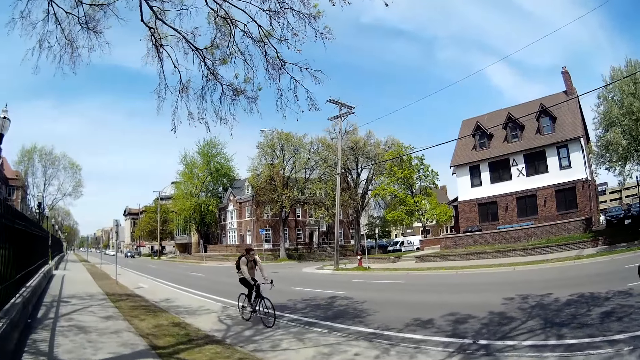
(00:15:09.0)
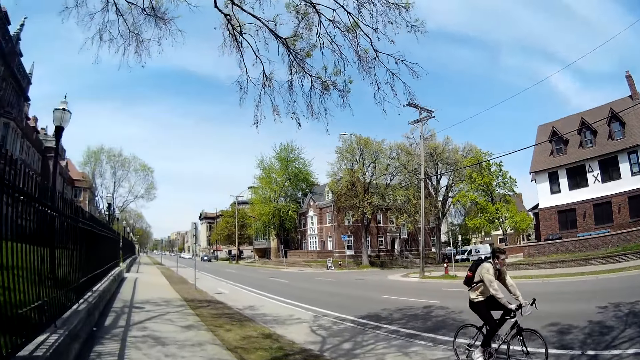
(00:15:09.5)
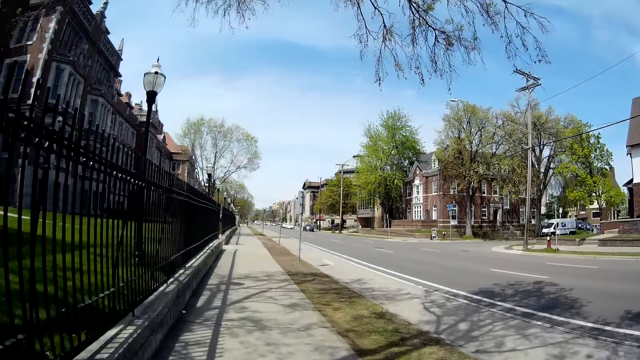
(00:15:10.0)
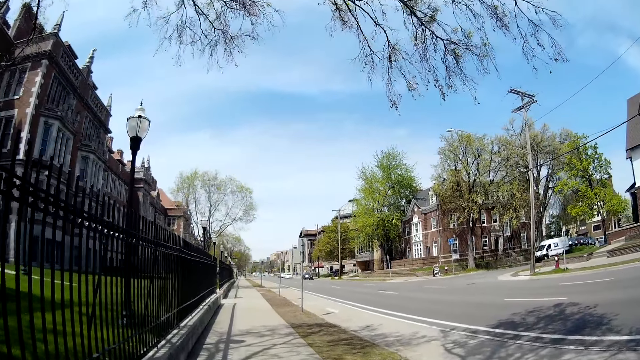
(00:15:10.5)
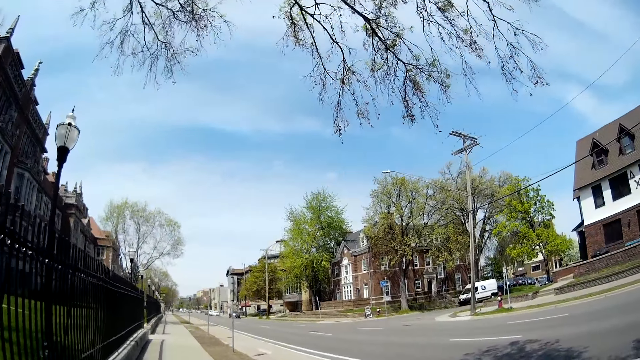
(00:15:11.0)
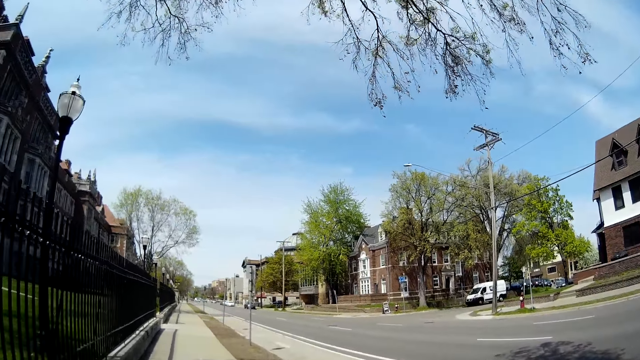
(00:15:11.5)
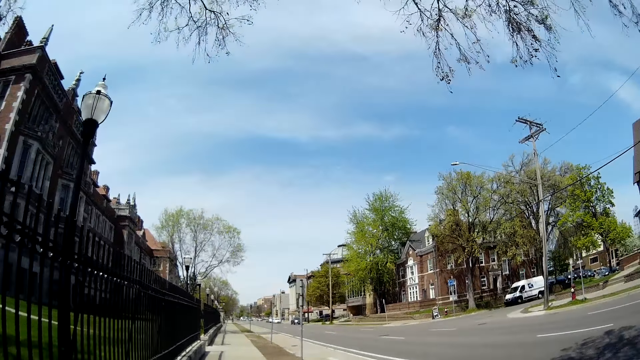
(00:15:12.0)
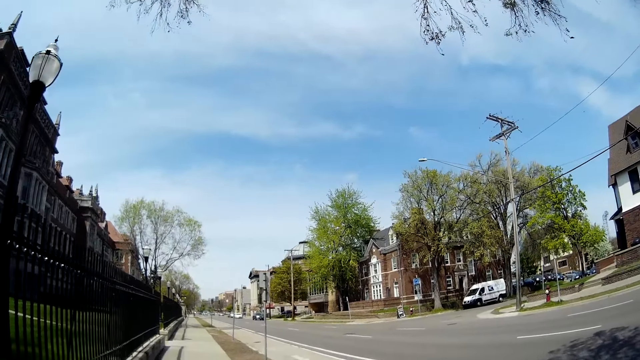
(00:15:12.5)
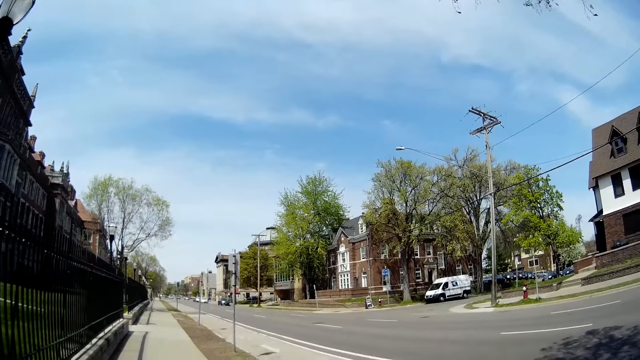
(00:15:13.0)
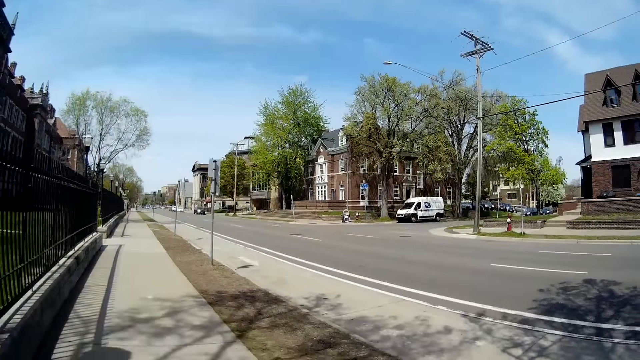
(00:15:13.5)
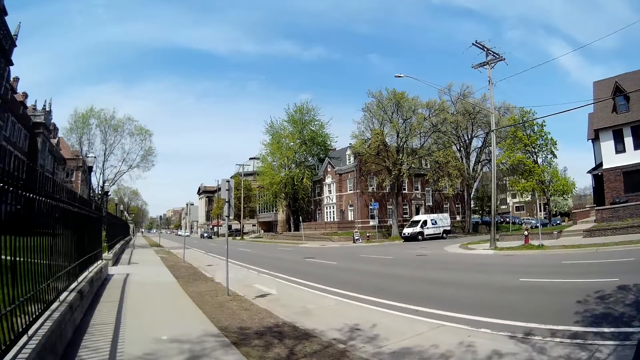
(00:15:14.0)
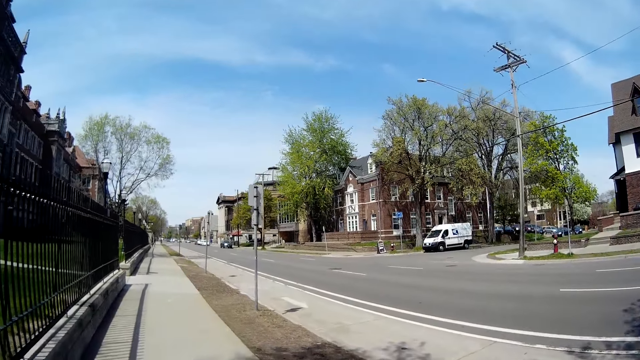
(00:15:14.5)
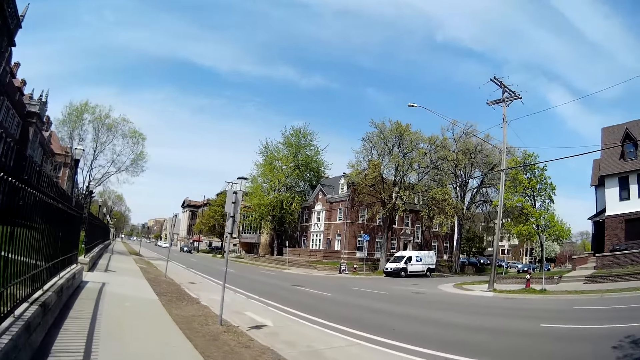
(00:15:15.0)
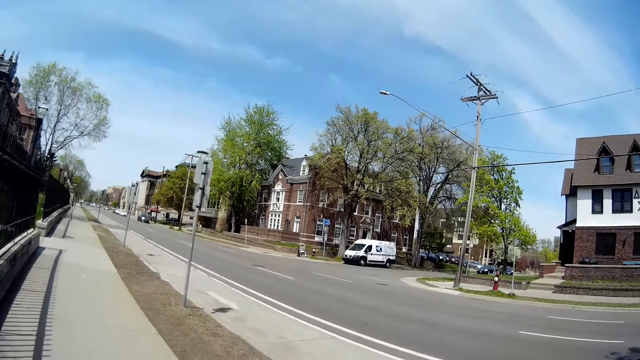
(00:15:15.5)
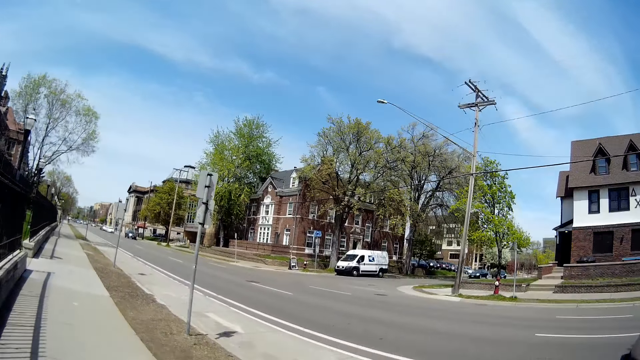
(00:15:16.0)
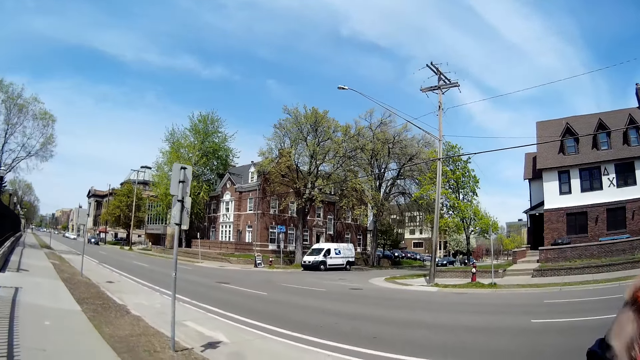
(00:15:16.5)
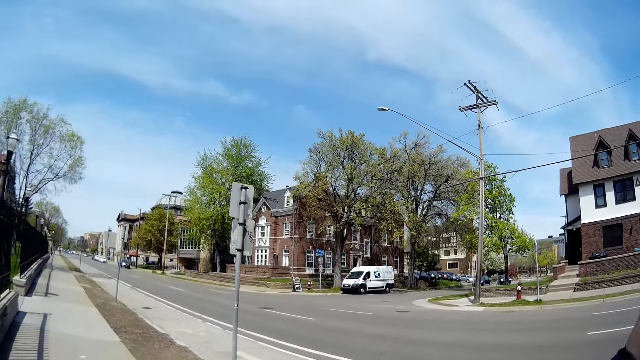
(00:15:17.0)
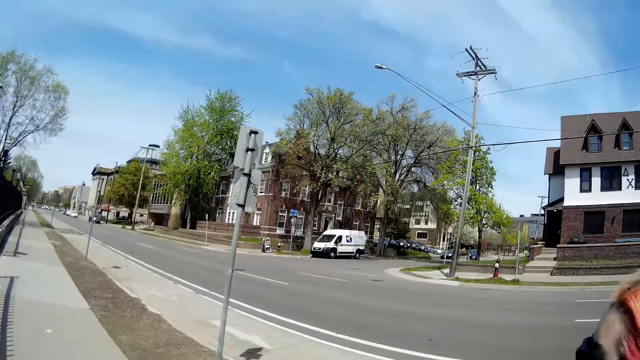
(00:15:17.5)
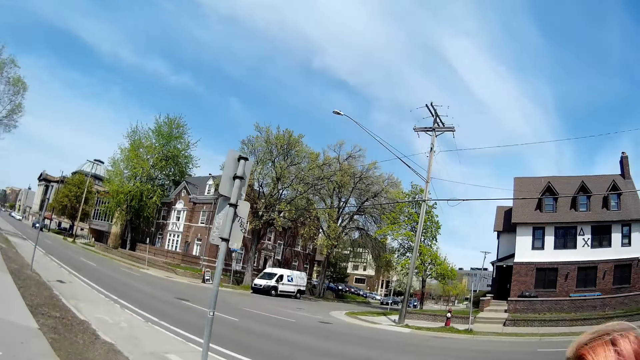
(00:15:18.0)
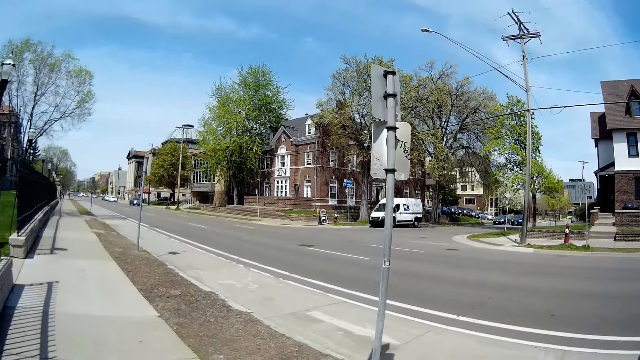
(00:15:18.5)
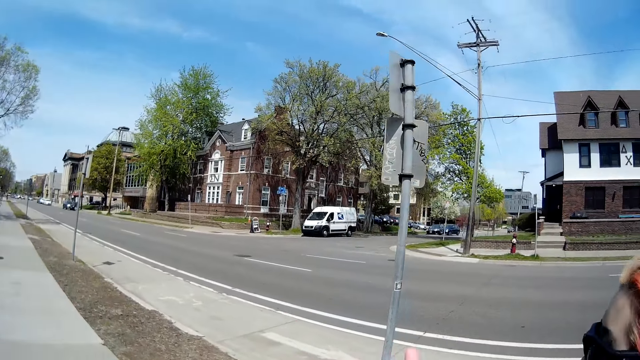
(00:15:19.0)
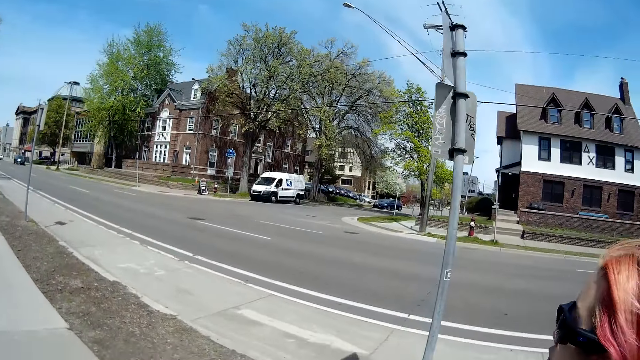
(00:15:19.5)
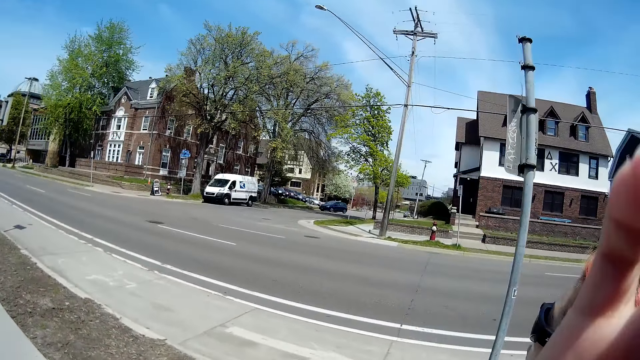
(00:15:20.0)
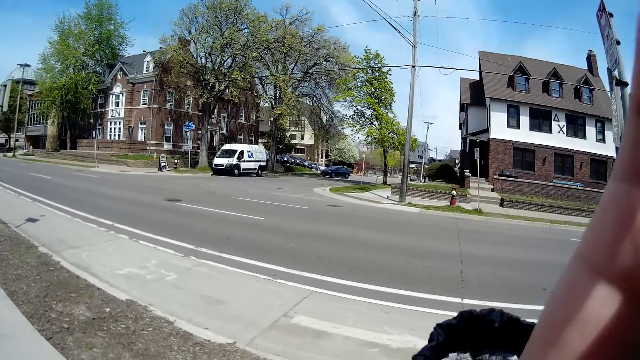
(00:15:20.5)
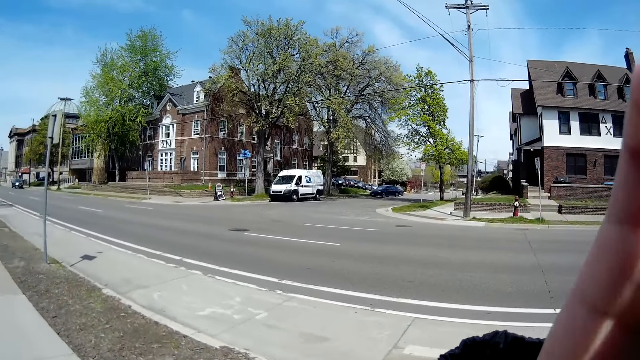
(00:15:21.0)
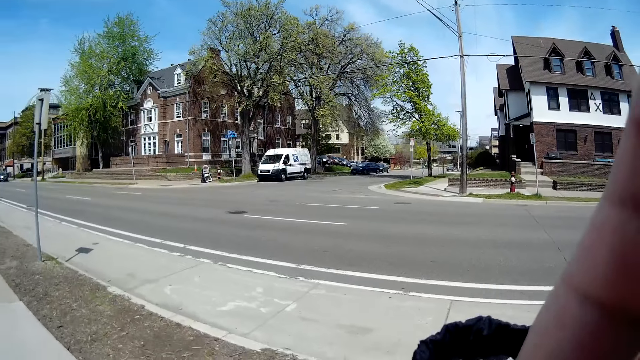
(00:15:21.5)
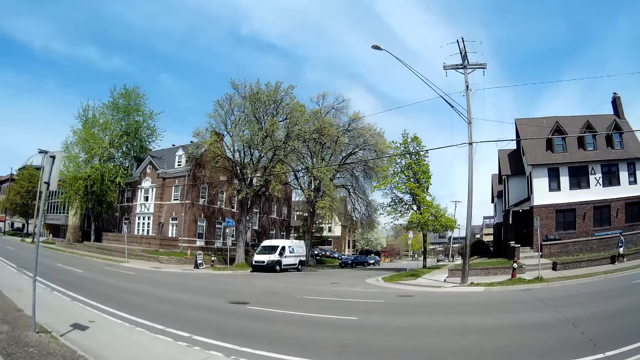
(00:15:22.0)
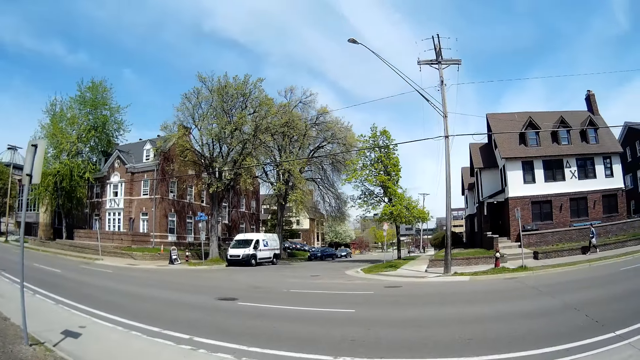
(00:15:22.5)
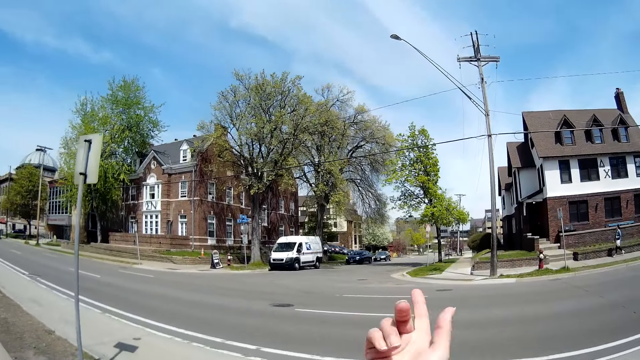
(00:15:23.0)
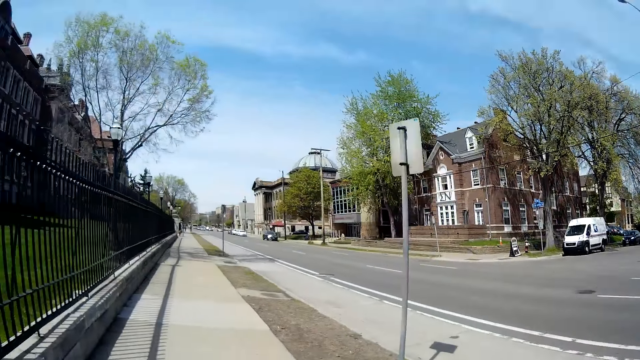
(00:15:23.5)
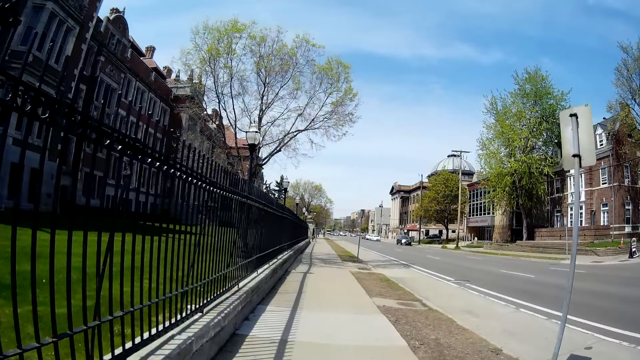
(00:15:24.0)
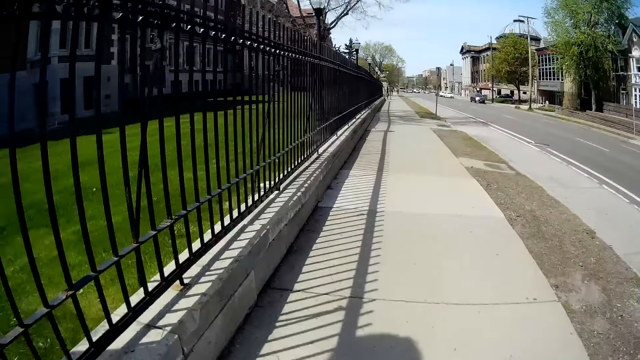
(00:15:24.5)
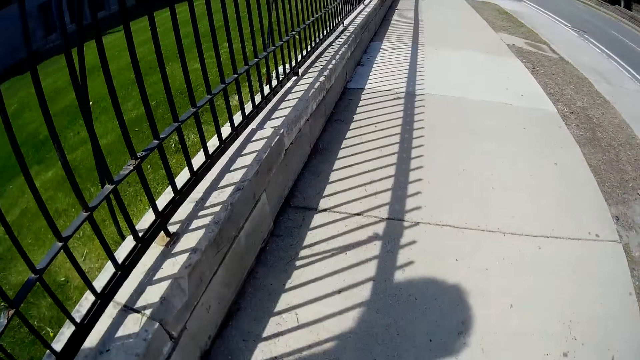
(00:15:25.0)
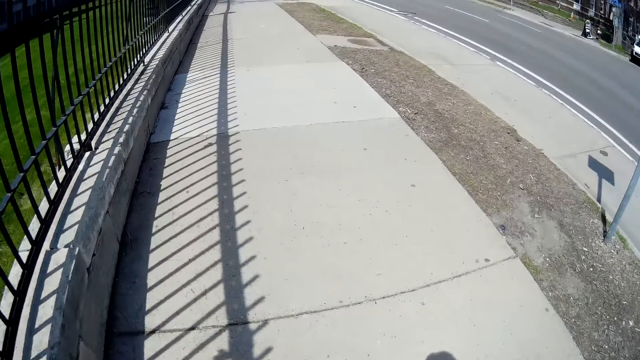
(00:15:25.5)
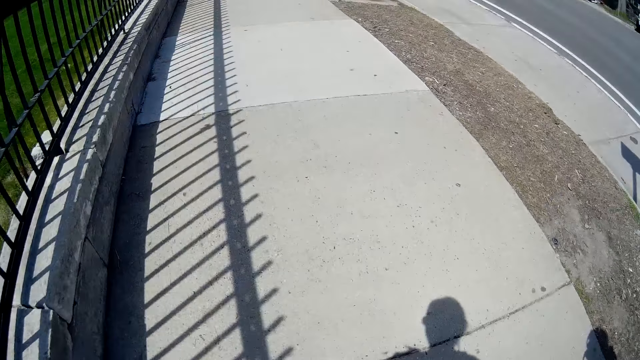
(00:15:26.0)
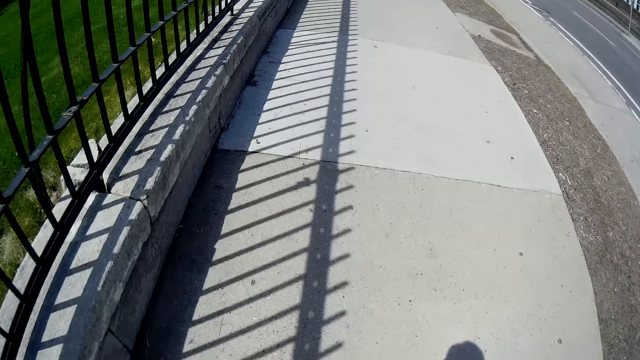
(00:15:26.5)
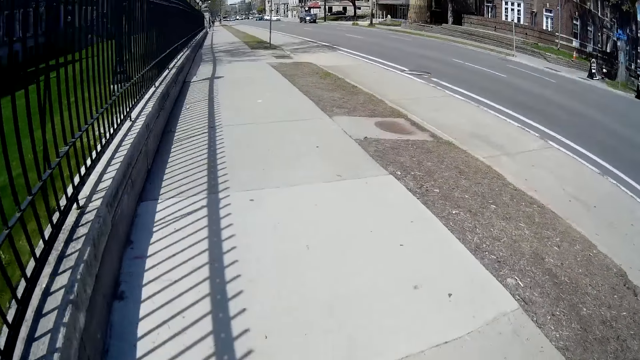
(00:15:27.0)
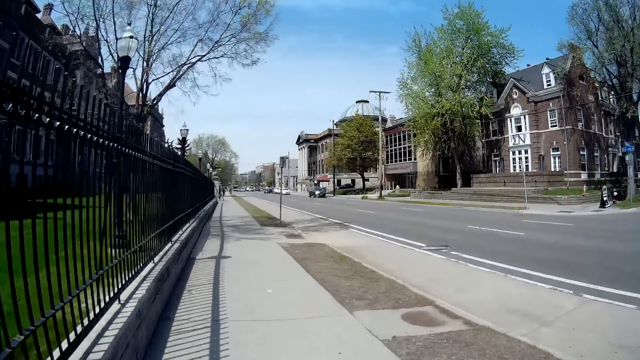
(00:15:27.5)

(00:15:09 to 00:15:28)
A man rides a bicycle past the camera wearer. A lady walks beside the camera wearer. The camera wearer moves her hand. She touches her face. She moves her hand.

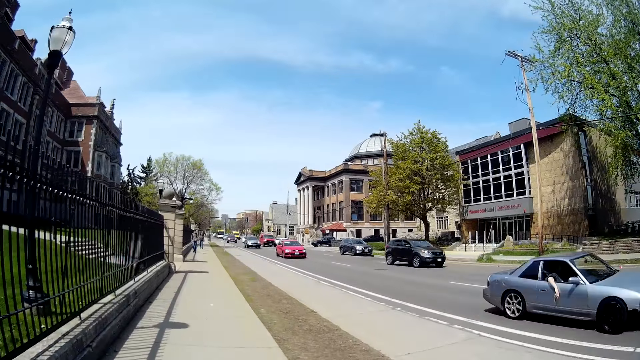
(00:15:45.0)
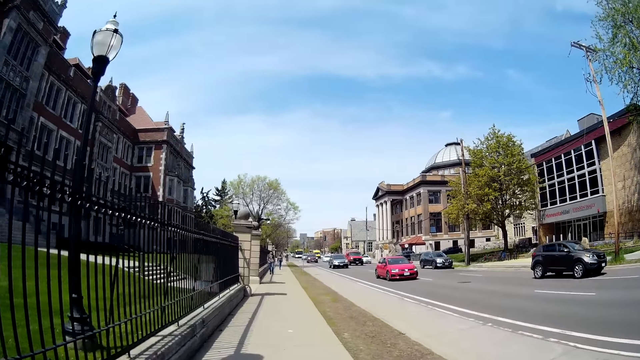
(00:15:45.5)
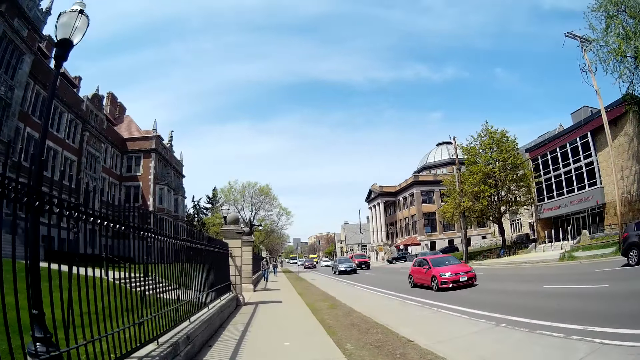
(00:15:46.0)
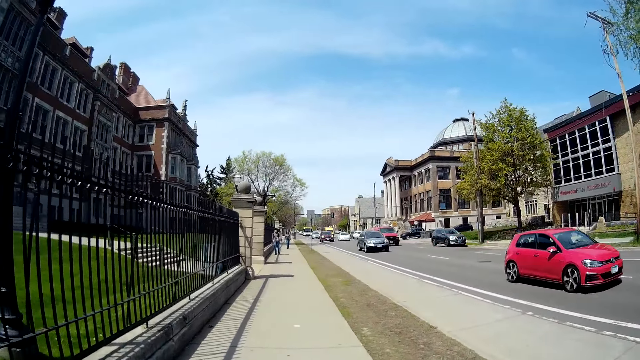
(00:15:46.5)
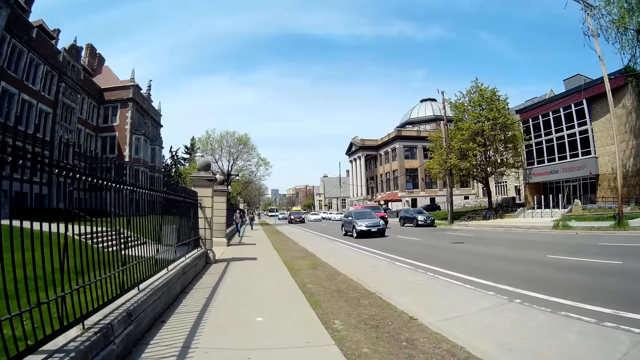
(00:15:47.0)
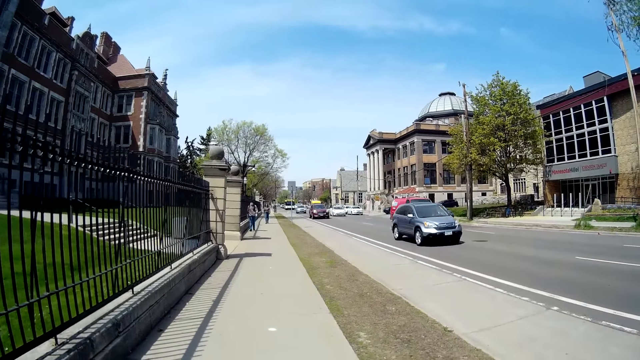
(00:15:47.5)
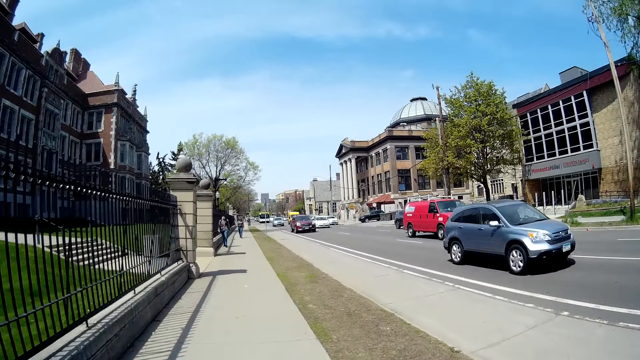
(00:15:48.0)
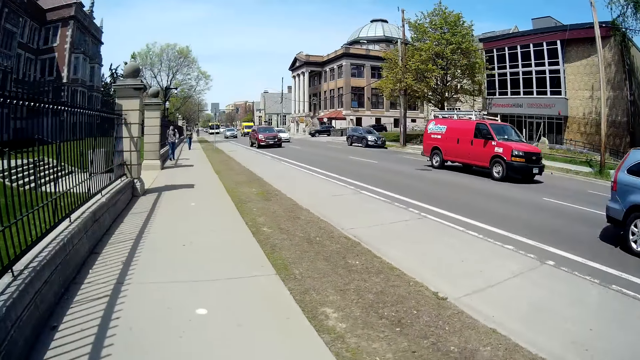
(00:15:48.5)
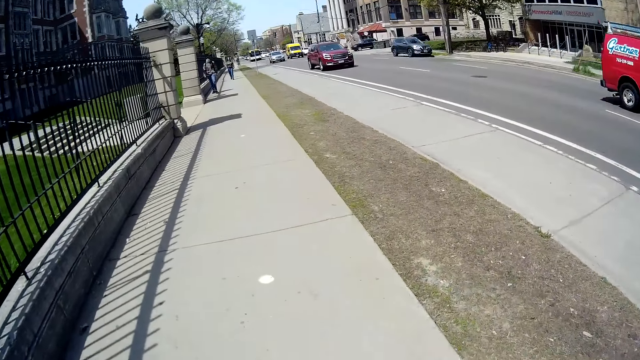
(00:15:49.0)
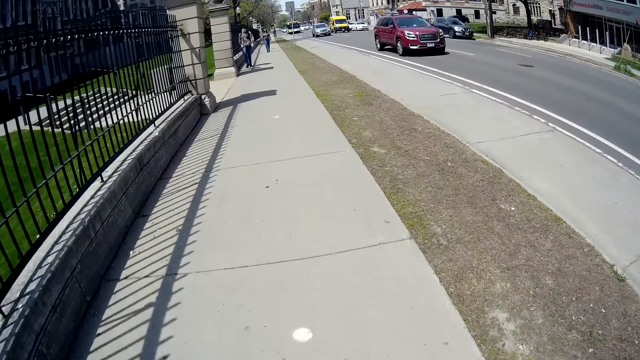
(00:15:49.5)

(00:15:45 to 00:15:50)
The woman converses with the camera wearer.
